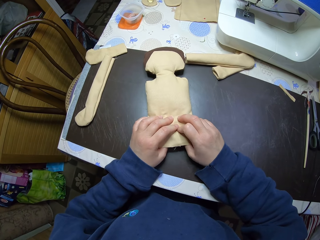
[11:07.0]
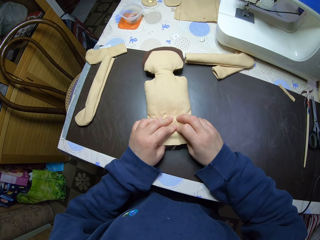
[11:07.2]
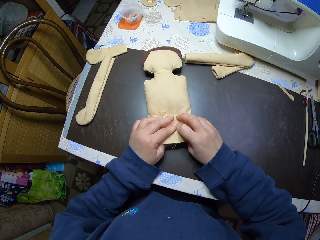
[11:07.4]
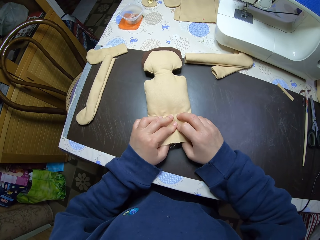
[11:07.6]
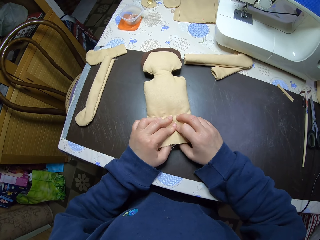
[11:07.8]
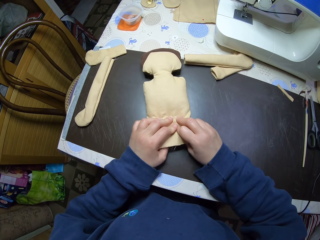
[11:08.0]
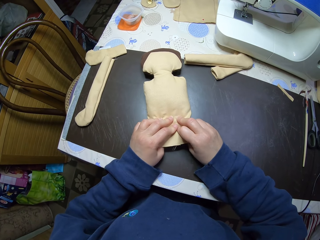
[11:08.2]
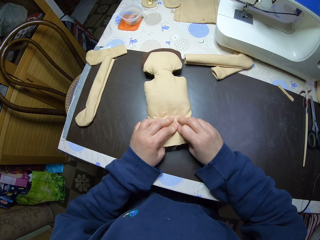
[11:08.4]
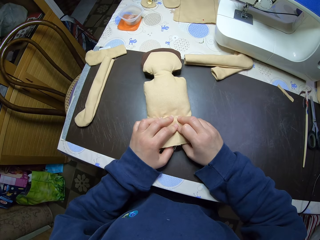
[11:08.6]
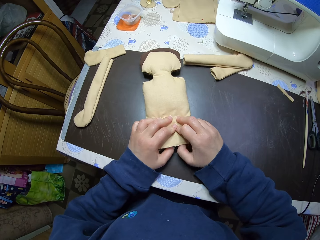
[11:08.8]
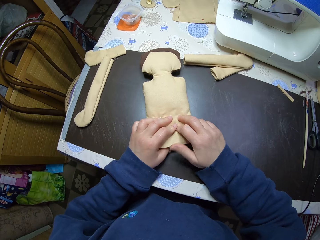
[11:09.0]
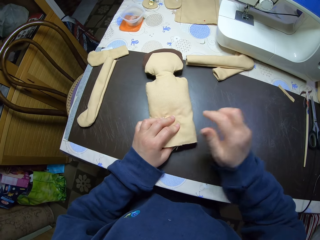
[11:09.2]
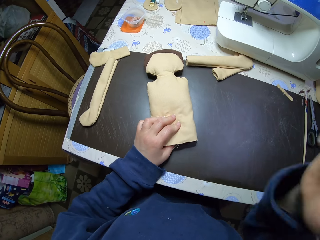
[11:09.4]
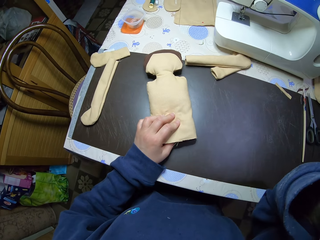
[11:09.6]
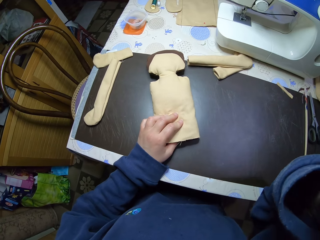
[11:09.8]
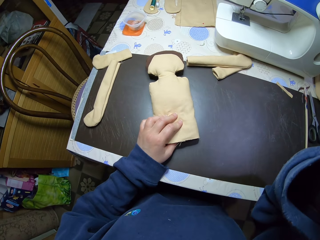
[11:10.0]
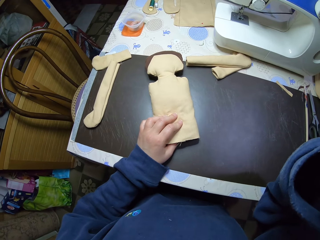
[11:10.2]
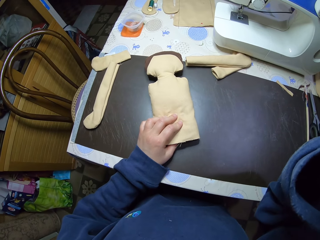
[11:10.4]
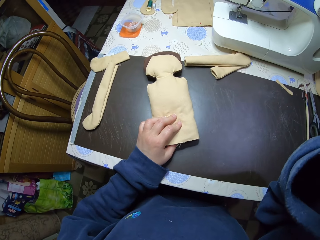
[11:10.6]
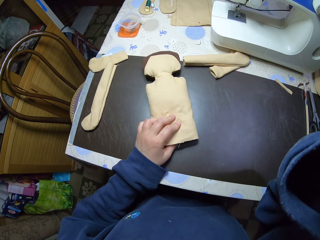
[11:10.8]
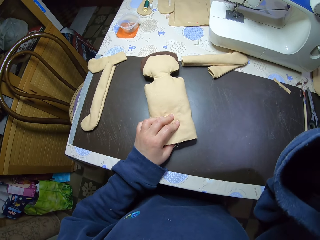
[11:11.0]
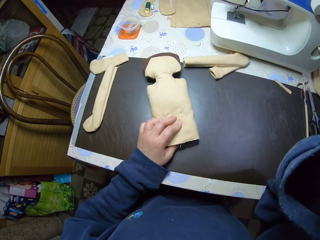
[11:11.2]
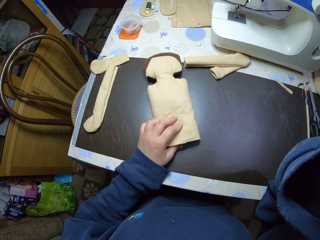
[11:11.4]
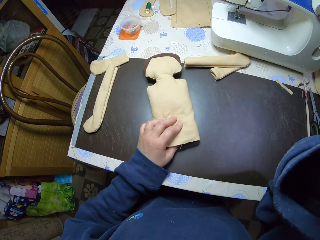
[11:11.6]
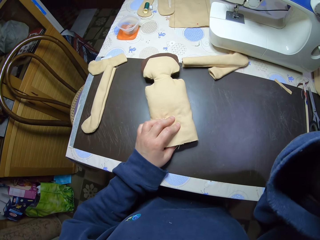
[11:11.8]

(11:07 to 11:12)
The camera wearer touches the camera. They raise a hand.
